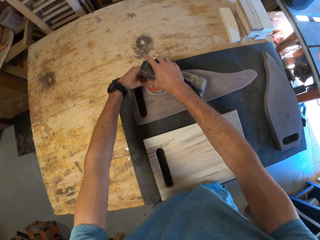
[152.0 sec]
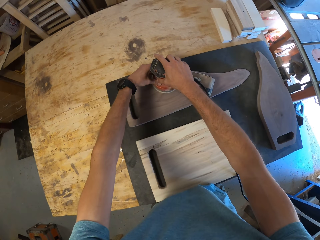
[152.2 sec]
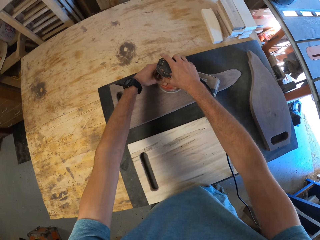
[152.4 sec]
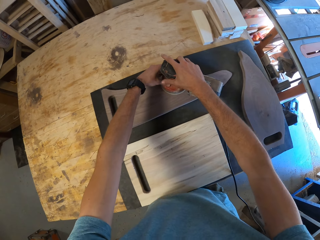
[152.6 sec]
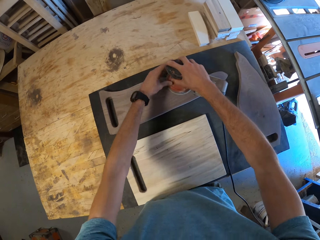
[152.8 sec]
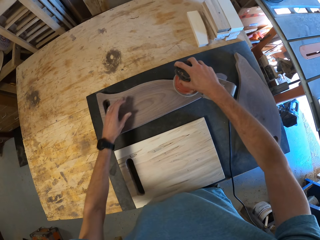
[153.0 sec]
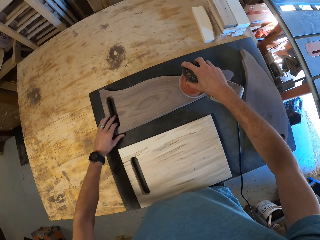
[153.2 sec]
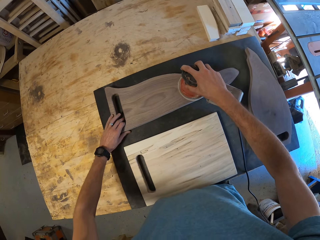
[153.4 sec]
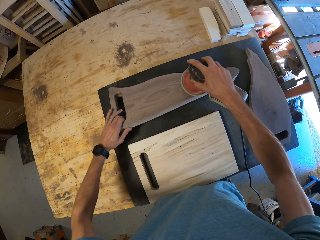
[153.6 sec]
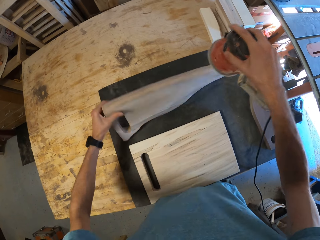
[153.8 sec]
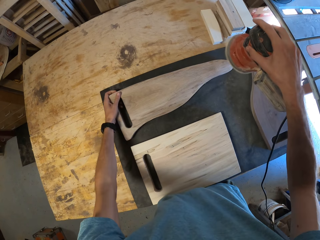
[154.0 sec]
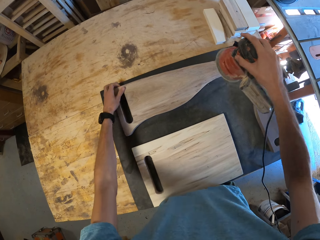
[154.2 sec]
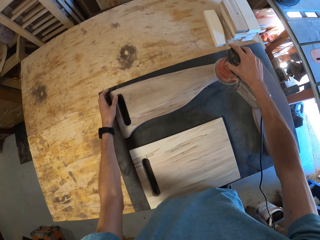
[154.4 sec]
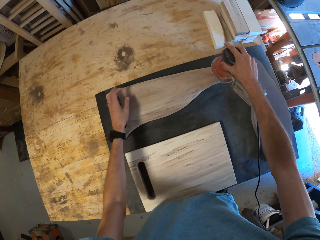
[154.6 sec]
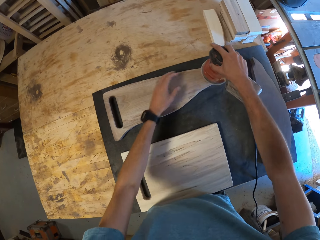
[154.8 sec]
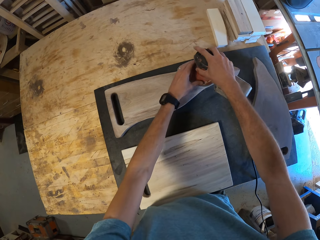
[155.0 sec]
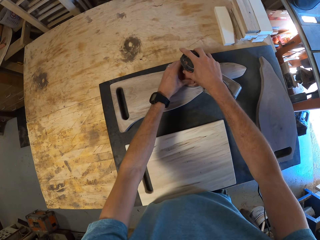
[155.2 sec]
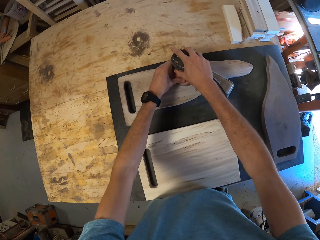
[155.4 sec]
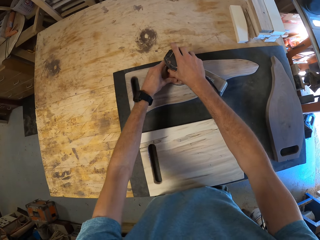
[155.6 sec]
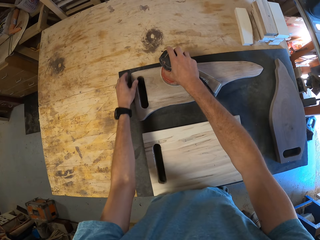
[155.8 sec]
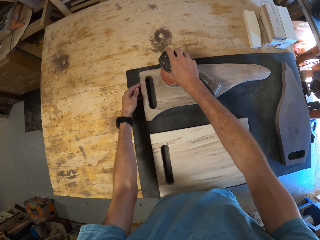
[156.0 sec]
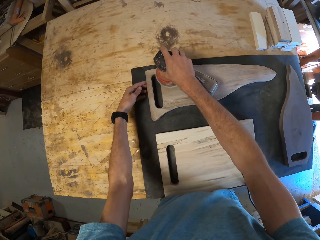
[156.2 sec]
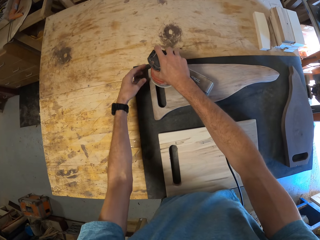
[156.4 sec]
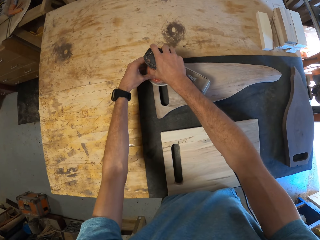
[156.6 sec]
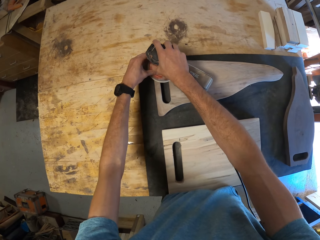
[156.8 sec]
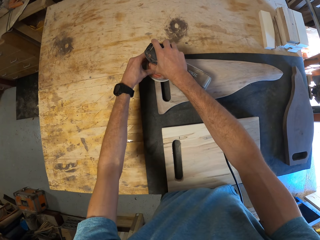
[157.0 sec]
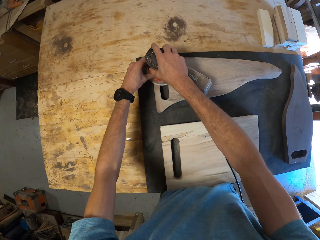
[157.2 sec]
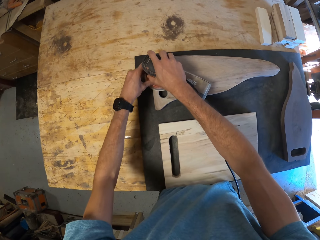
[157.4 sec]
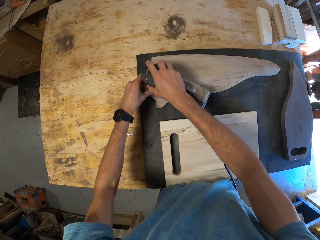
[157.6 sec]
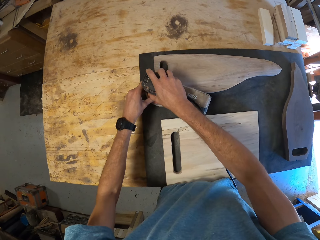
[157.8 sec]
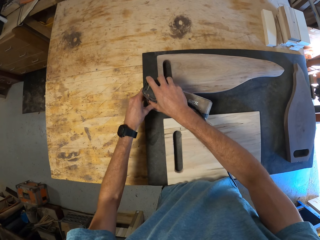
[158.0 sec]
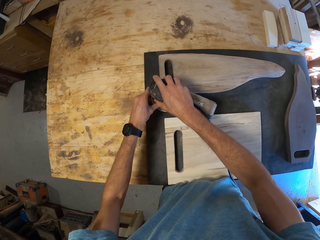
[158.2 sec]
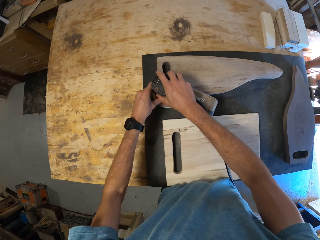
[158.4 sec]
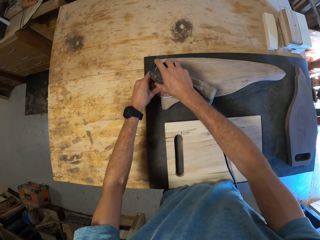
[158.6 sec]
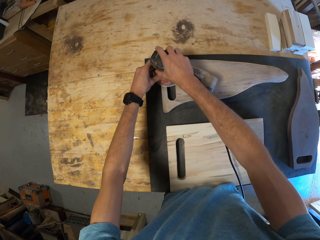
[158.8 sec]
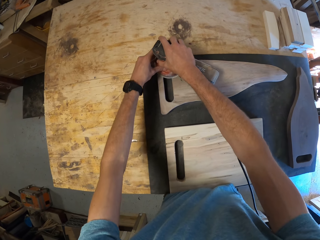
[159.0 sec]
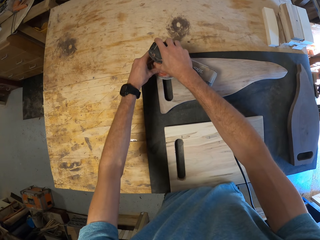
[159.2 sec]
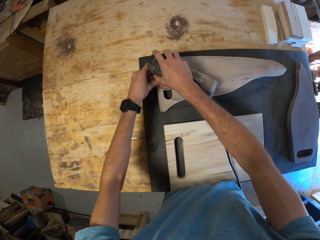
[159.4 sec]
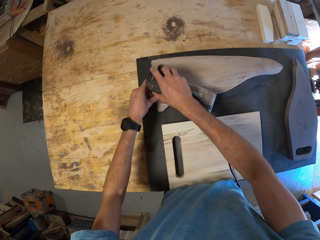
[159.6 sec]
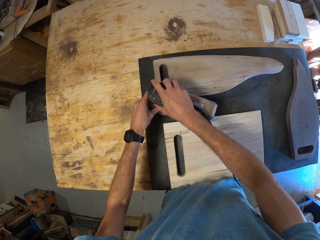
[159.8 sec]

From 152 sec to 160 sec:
The camera wearer flips the second chocolate wood with his left hand. He smoothens the second chocolate wood with the orbital sander.

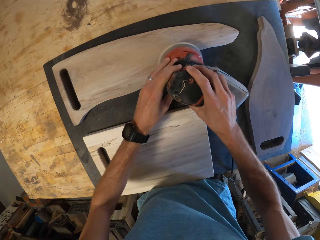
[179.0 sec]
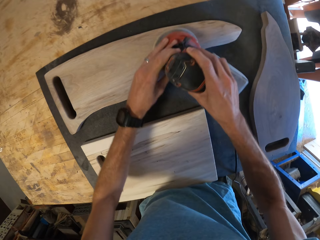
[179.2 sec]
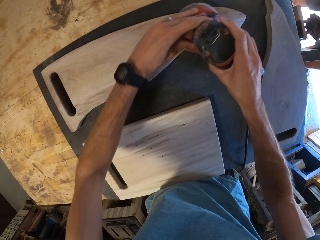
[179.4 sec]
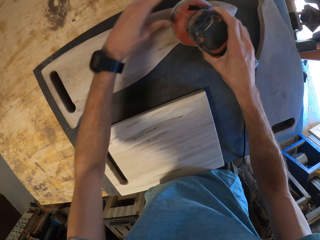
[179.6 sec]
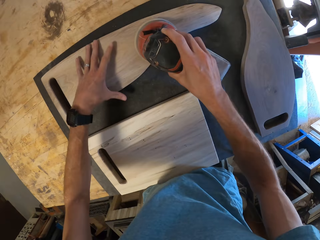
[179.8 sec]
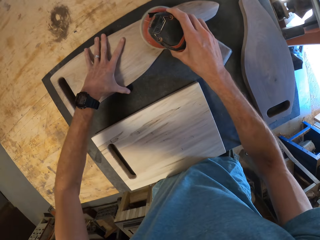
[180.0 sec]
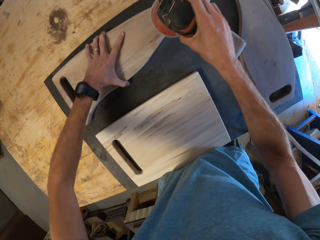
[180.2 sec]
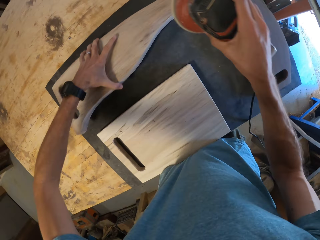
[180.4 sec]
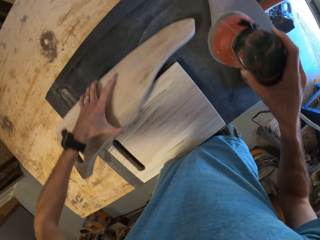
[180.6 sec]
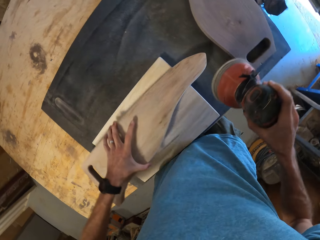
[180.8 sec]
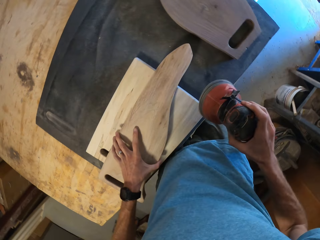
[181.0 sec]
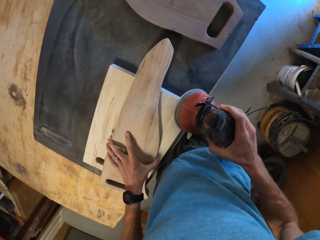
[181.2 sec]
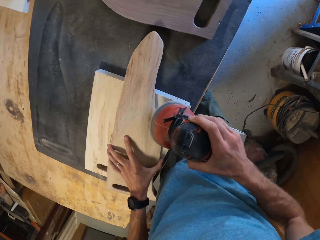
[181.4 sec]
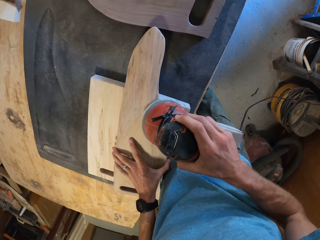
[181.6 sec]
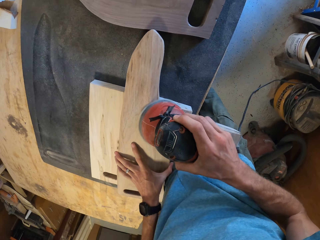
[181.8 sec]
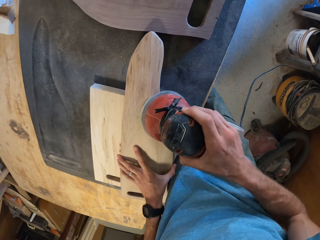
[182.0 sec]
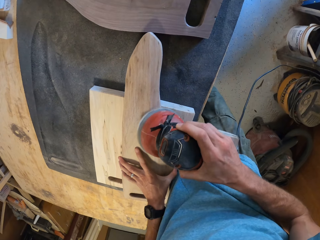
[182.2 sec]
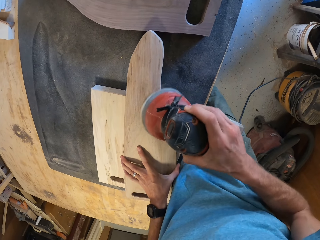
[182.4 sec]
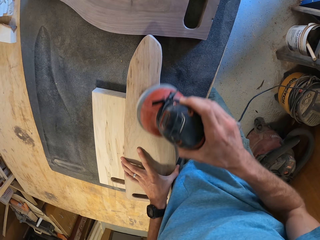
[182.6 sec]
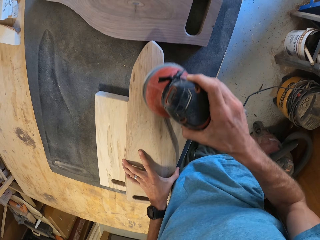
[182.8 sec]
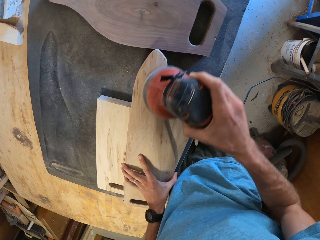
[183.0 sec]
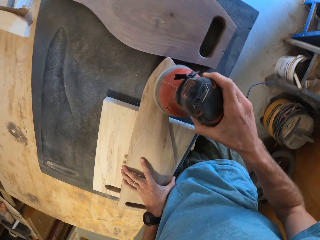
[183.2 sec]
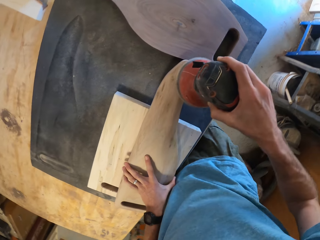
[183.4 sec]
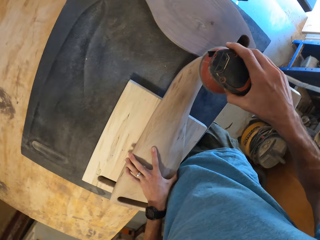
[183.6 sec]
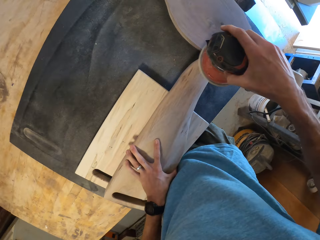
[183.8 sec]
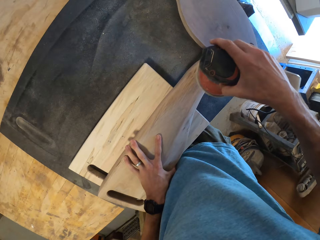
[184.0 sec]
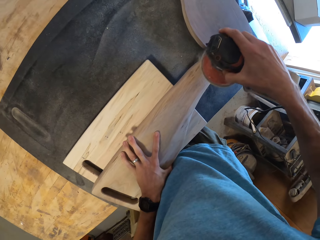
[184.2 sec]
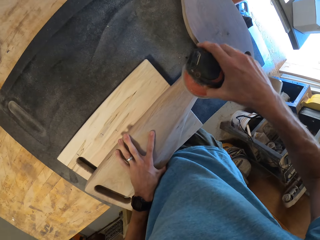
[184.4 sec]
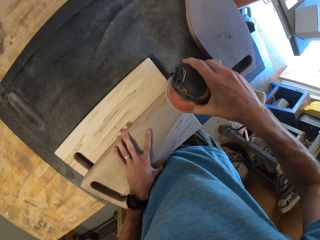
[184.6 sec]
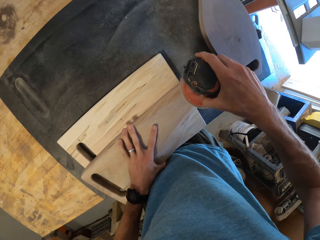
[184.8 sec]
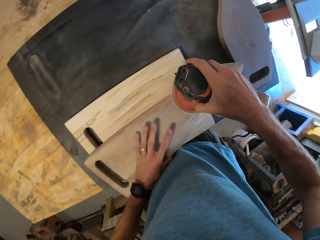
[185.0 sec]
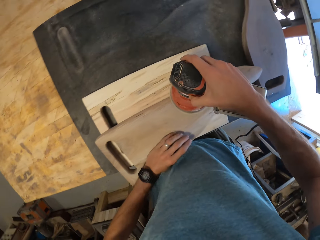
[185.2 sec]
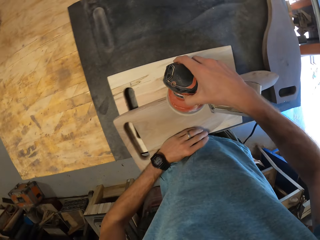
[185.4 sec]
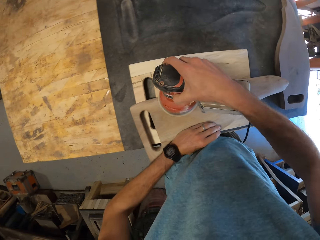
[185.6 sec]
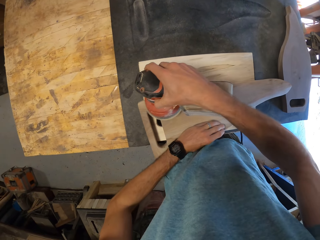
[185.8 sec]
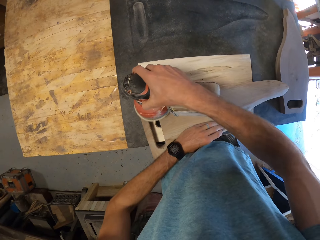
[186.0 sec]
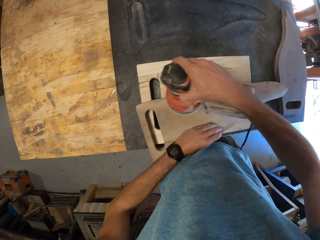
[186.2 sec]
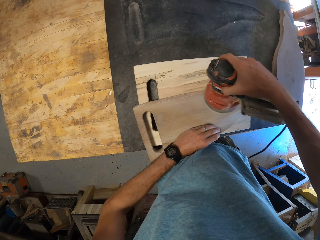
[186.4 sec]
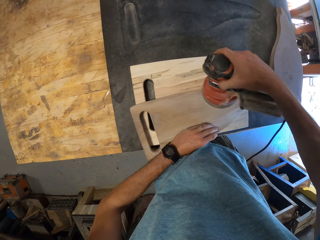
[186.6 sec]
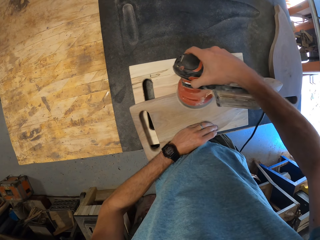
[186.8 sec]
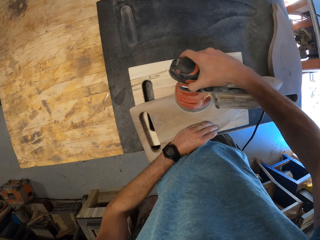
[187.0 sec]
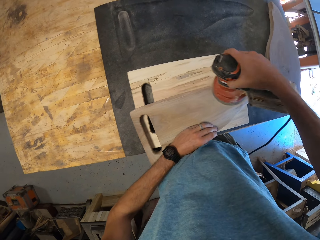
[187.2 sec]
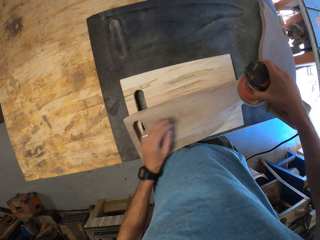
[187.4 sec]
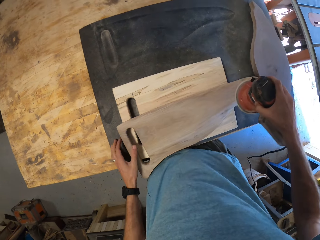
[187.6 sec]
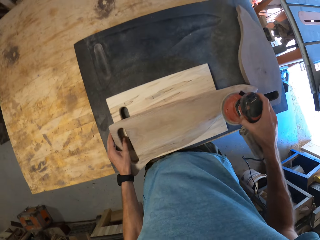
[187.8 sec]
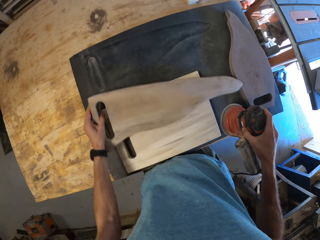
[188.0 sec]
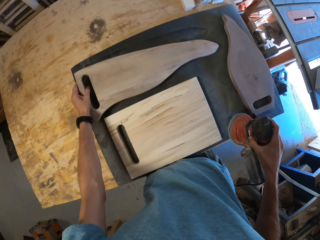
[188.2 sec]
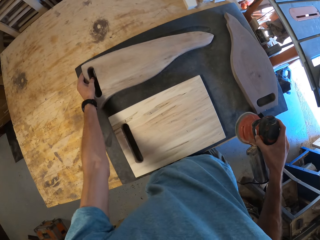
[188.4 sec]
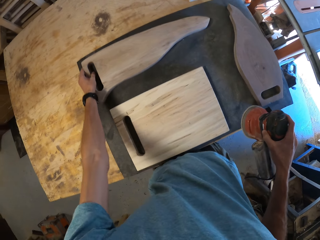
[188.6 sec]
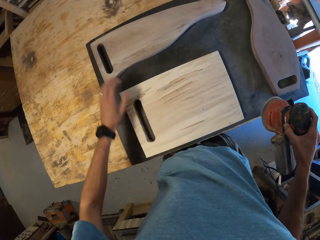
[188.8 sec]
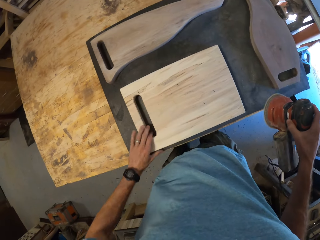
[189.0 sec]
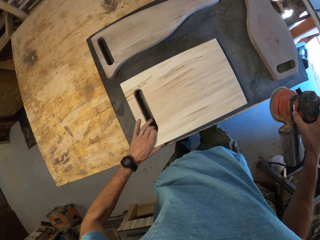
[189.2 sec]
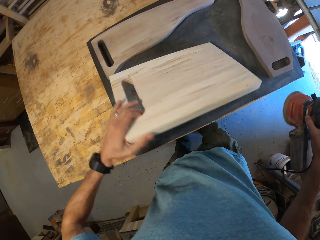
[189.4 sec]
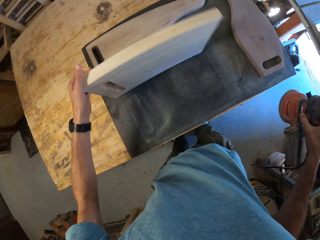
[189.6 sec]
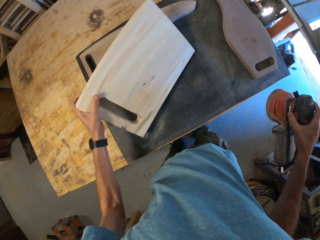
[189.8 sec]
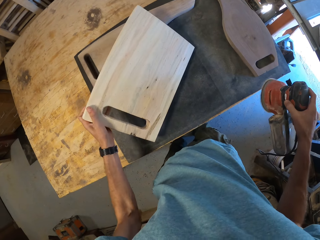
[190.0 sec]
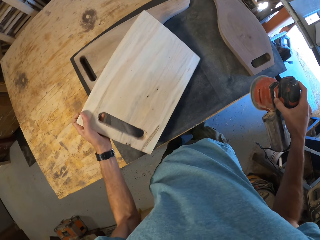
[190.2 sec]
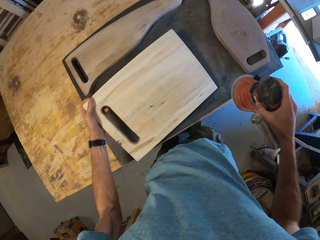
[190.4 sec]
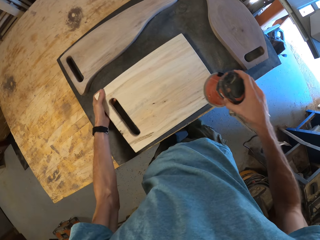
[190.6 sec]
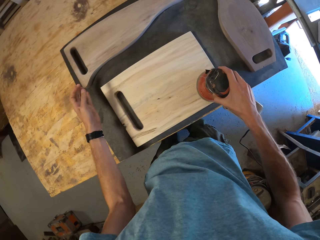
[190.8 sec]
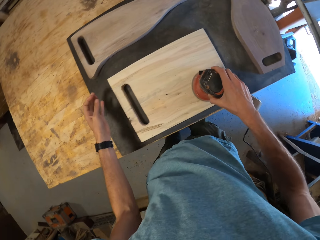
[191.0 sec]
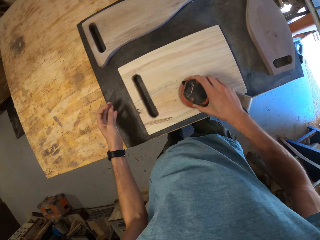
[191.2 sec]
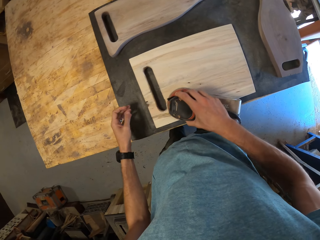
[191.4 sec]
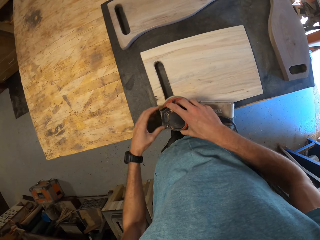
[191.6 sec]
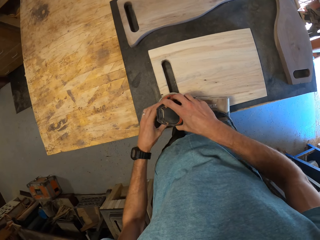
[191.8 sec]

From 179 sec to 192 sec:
The camera wearer places the second chocolate wood on top of the brown chocolate wood. He smoothens the second chocolate wood with the orbital sander. He places the second chocolate wood on the black wood. He flips the brown wood with his left hand. He smoothens the brown wood with the orbital sander.
